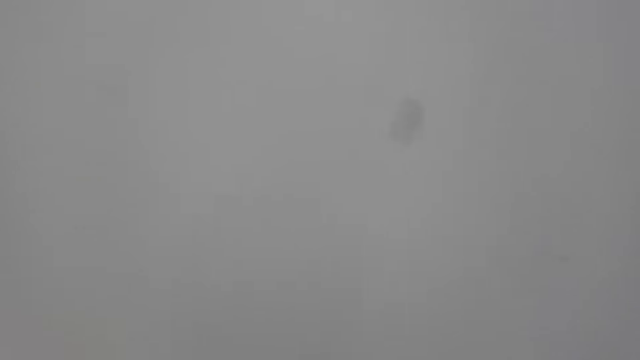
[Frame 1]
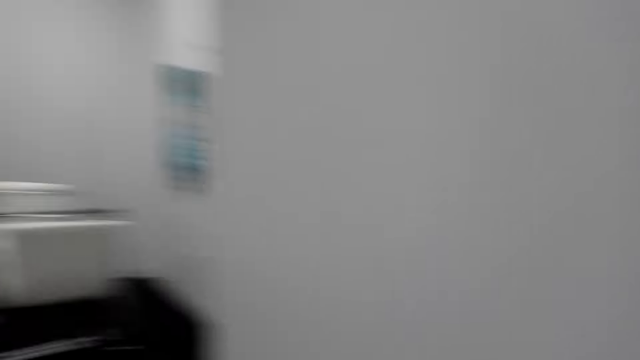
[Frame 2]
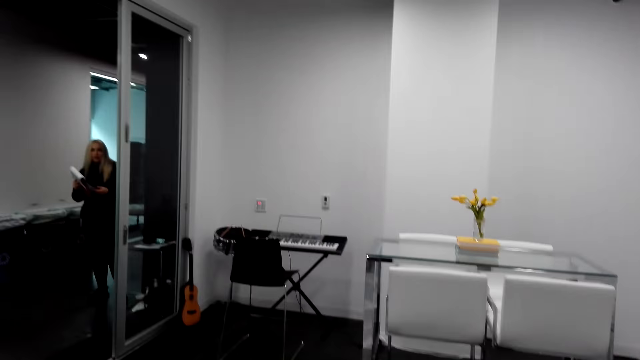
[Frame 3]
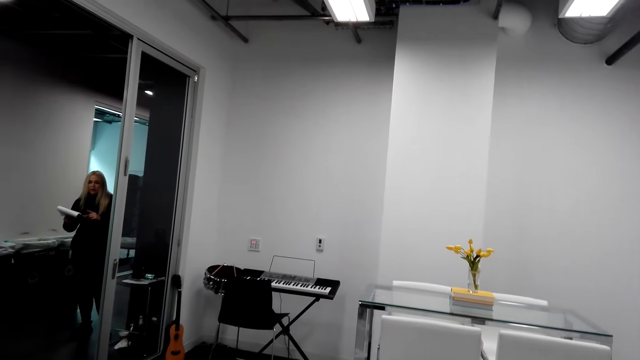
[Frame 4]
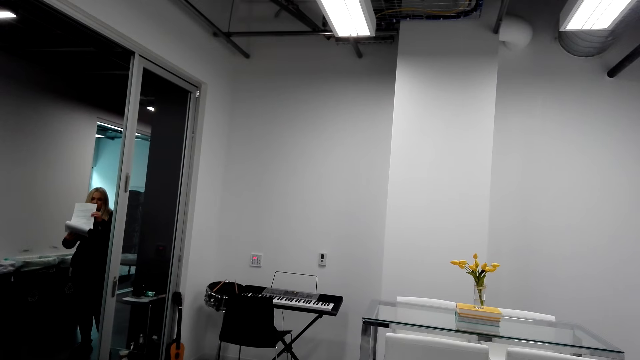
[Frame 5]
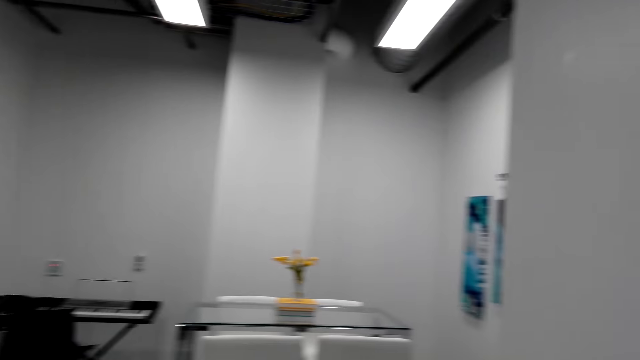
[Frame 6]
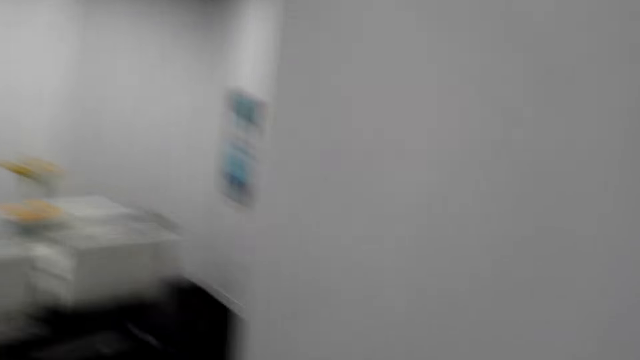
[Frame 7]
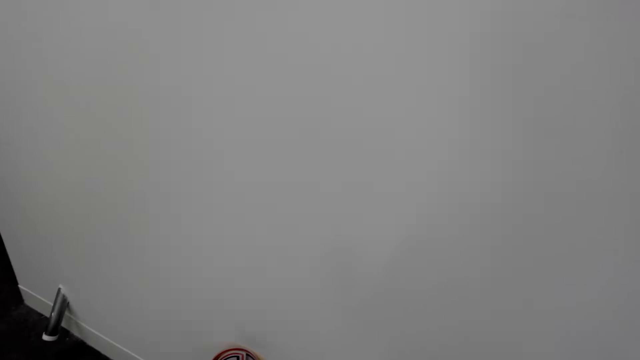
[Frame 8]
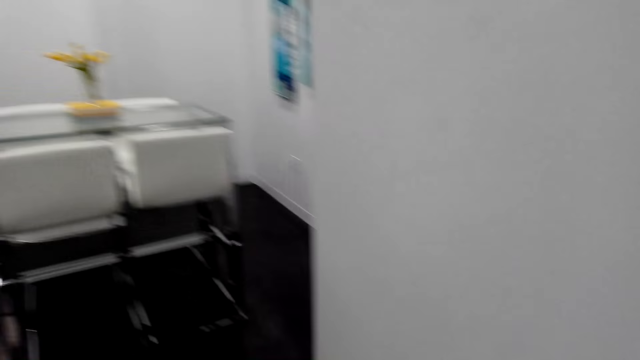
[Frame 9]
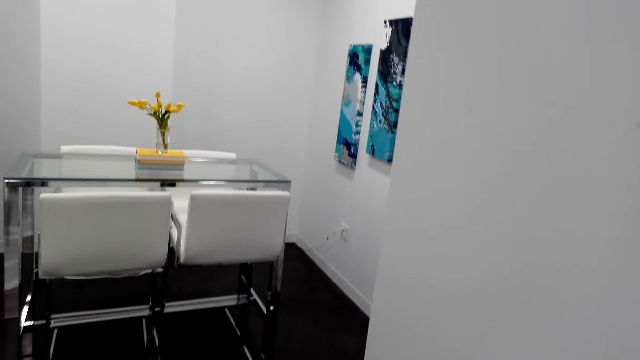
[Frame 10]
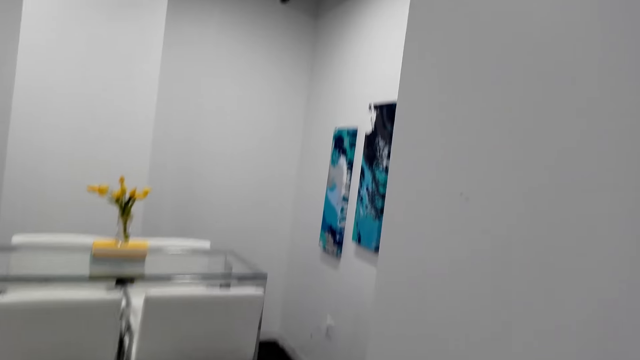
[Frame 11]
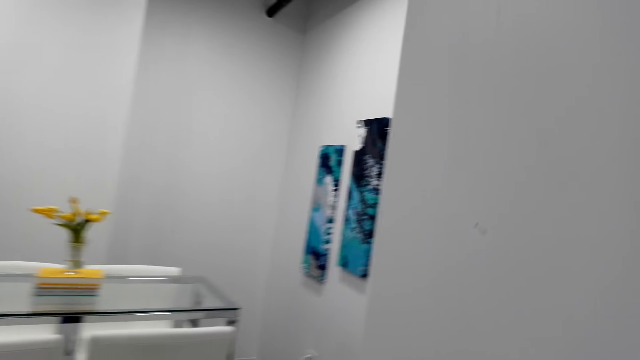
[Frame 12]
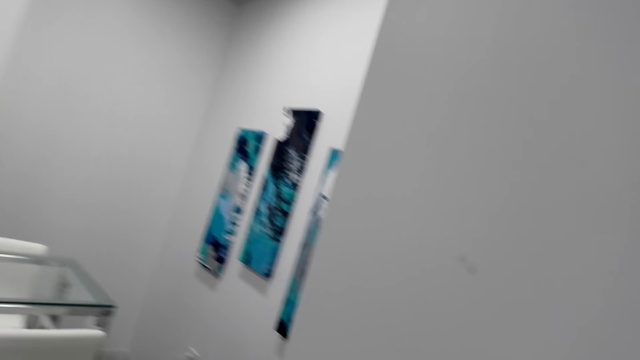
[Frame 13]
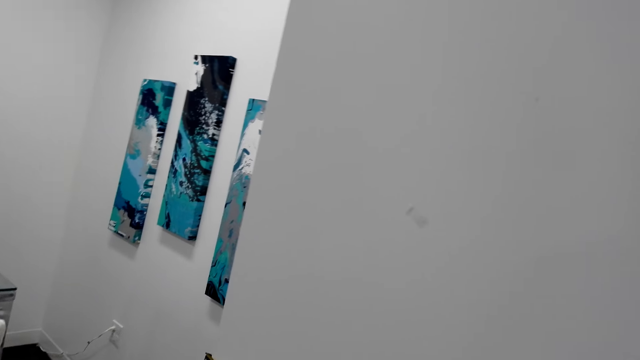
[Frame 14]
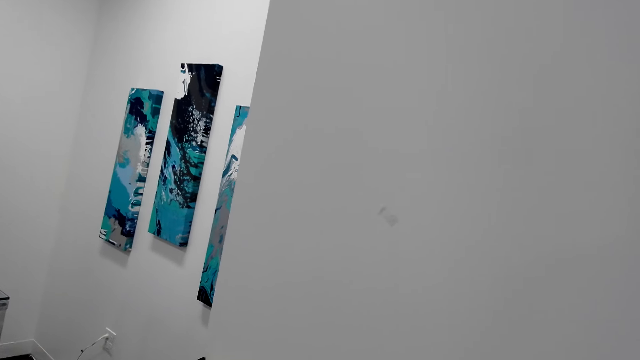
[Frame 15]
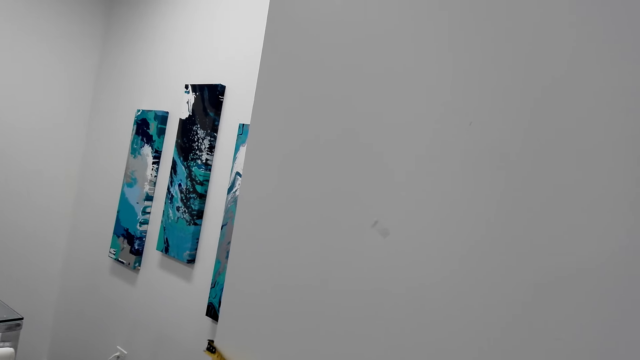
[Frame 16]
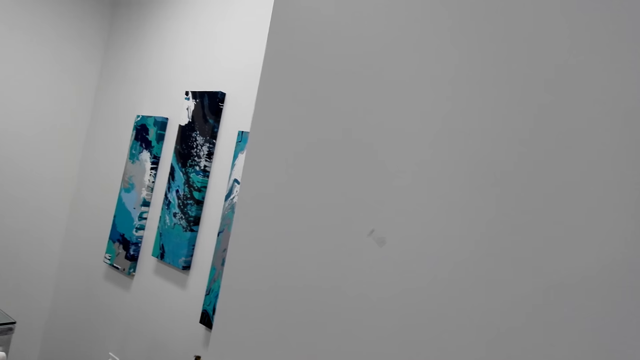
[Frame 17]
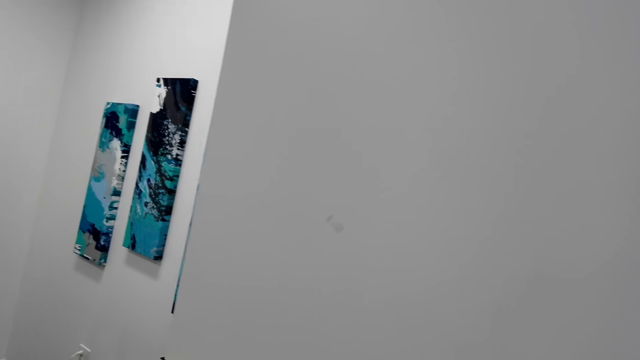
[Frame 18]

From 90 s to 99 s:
The camera wearer looks at a woman.

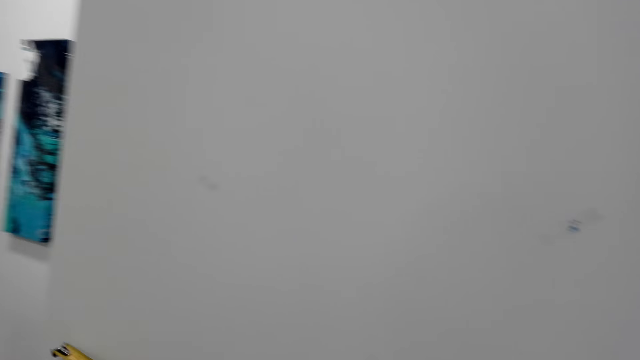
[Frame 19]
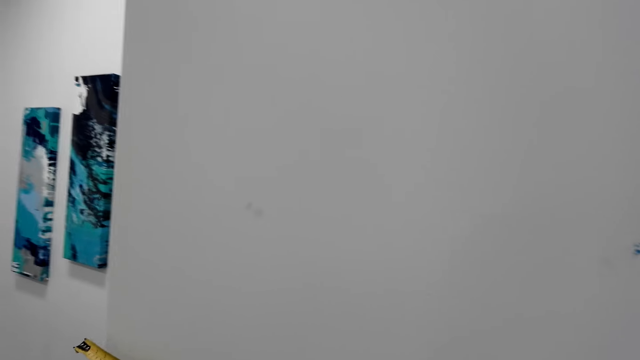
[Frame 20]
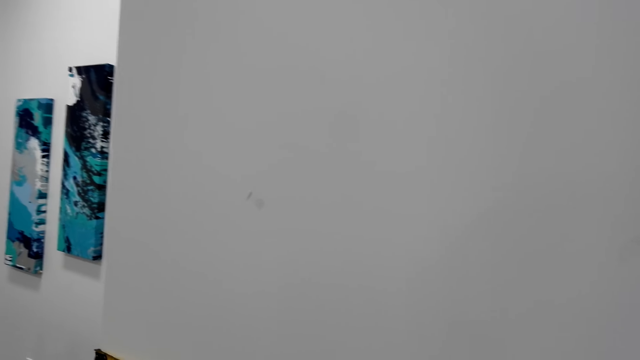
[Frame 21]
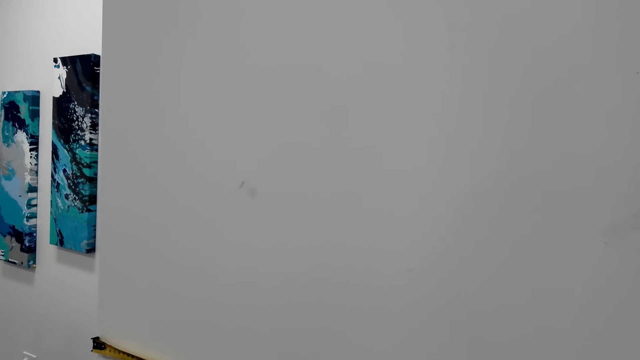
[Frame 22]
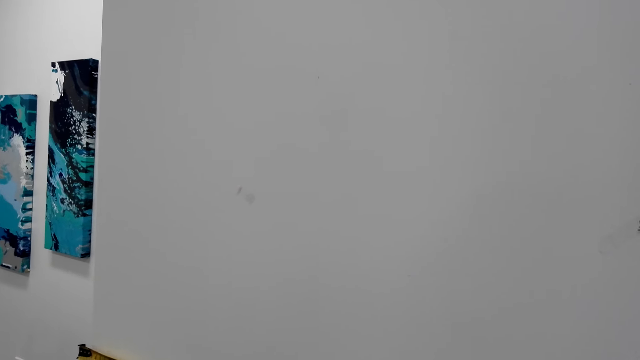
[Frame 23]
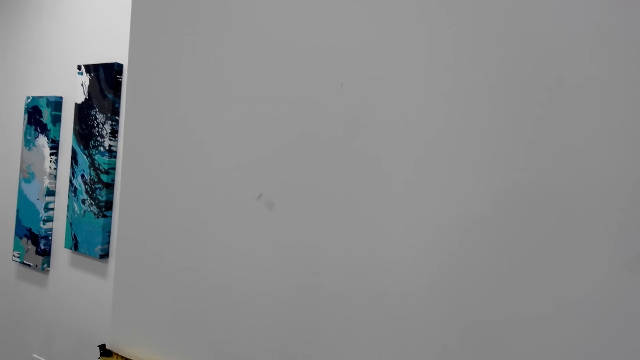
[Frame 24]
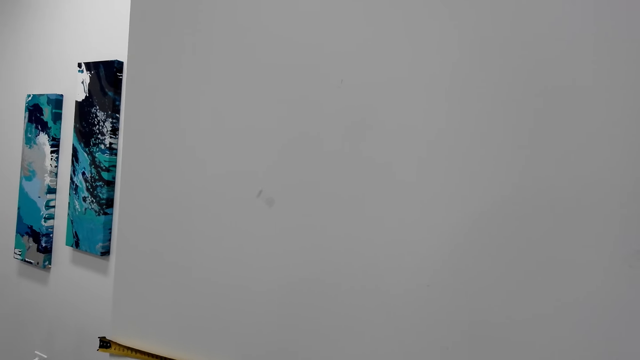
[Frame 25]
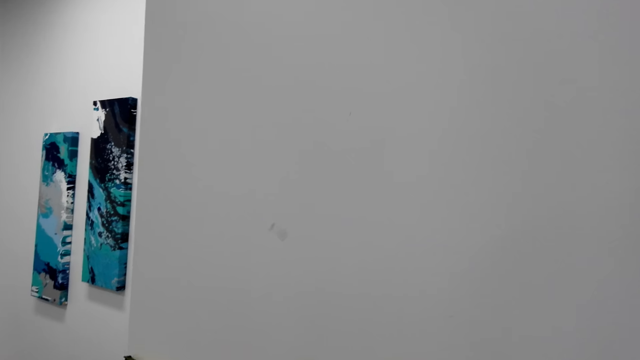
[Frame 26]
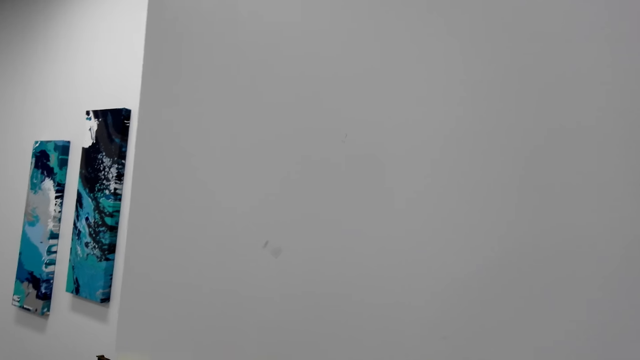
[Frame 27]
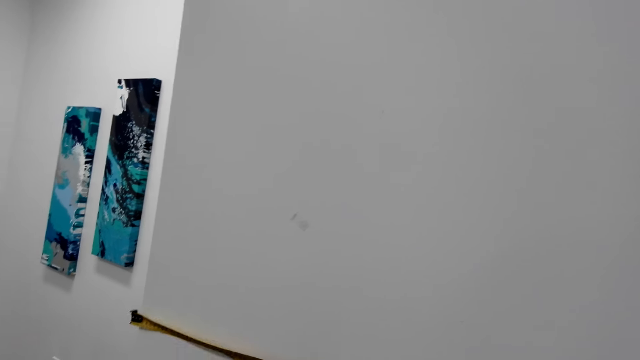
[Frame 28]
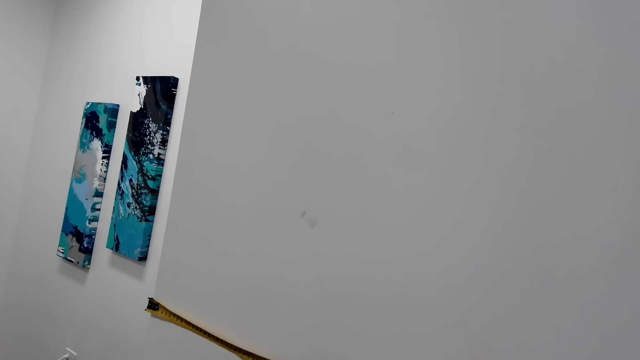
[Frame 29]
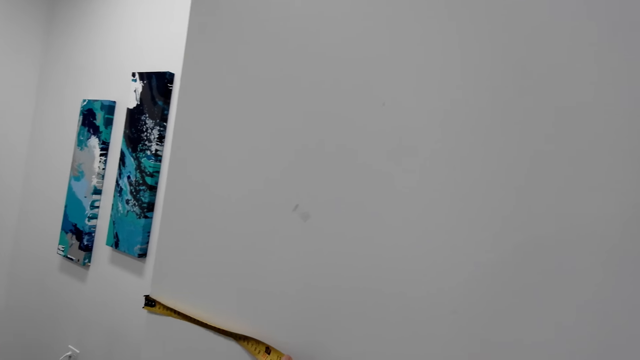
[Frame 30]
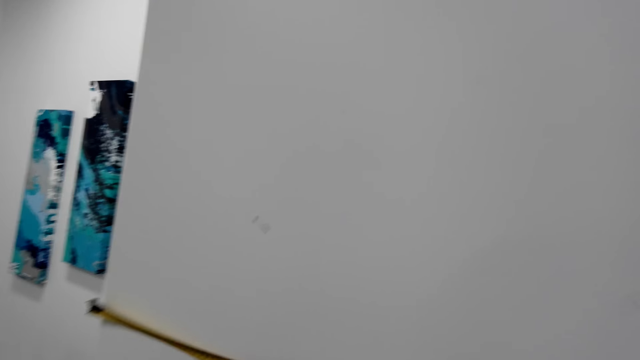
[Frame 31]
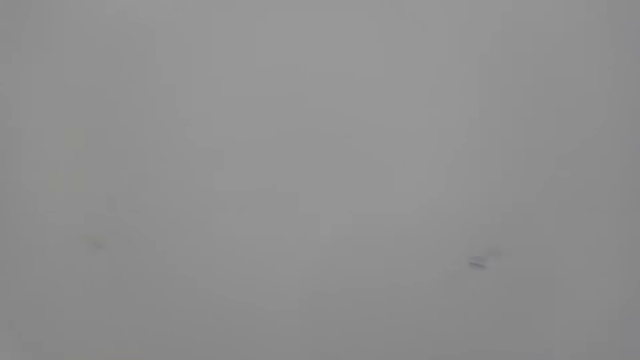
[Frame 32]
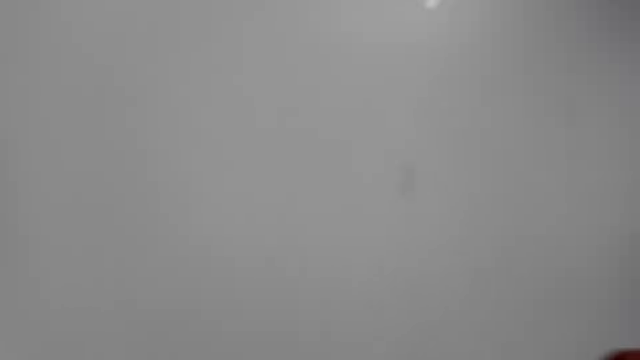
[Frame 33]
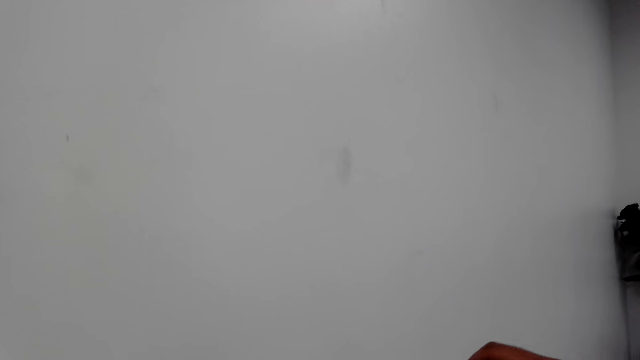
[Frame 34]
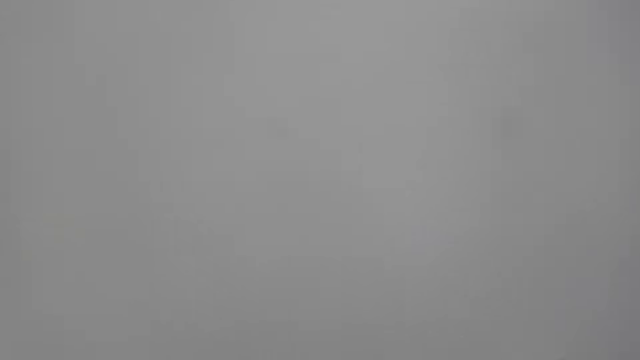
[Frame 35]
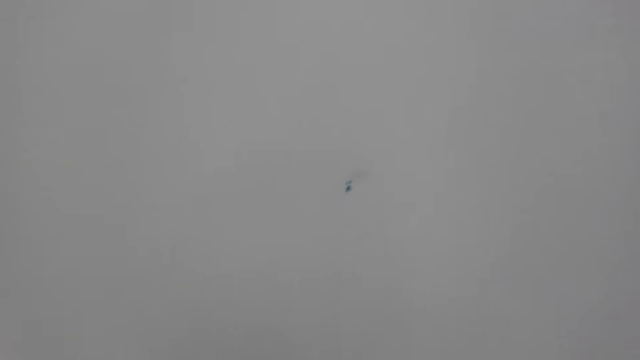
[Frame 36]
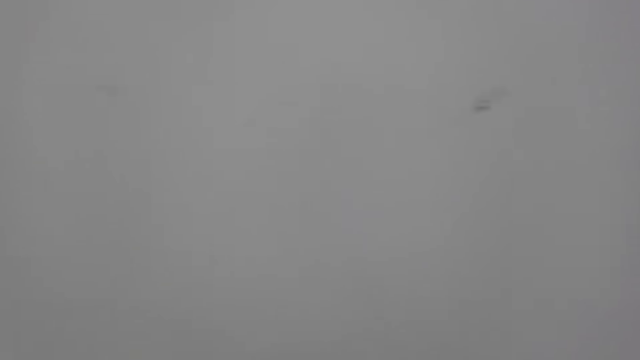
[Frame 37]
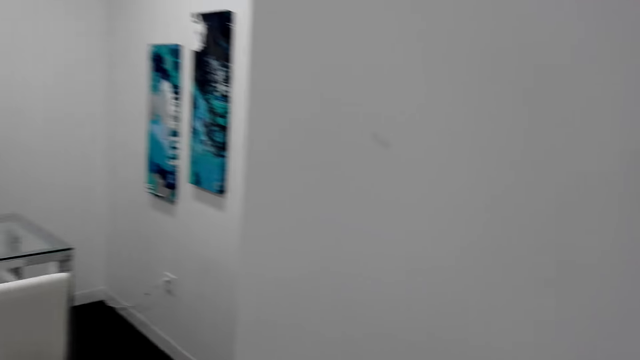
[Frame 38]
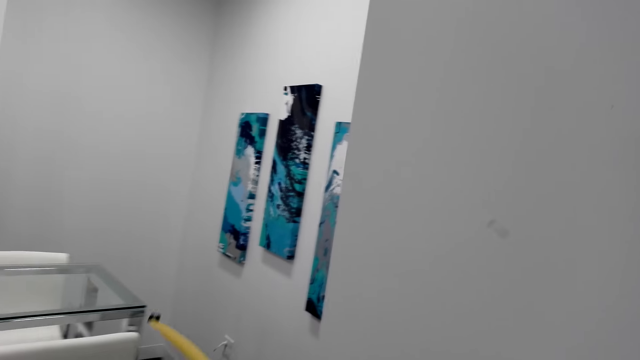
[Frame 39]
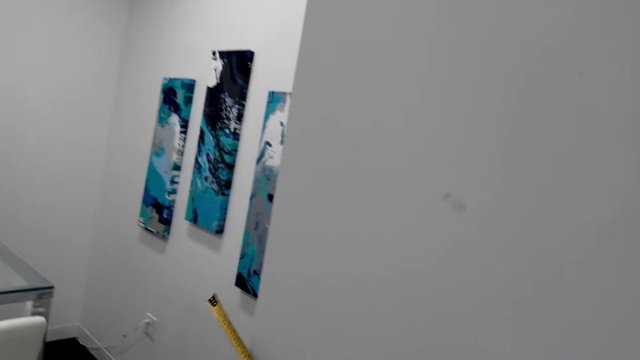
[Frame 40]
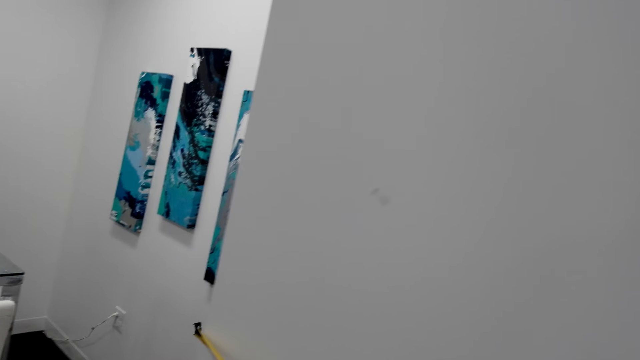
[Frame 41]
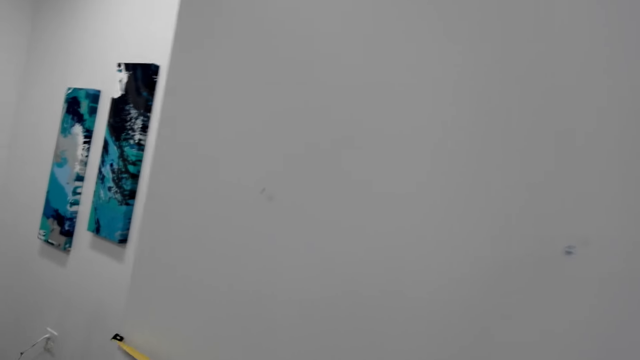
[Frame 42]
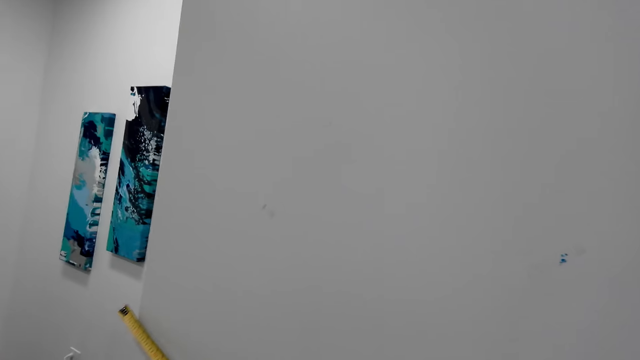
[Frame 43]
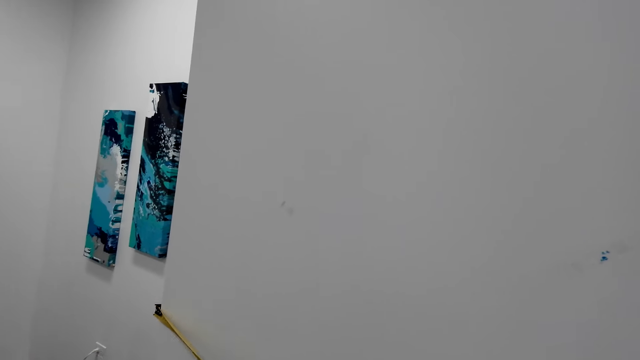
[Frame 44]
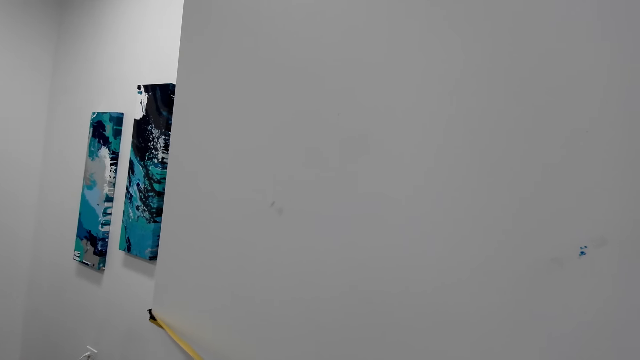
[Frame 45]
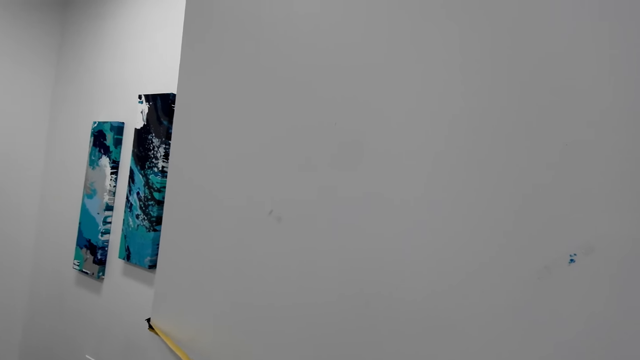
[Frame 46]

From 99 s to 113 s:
The camera wearer measures the wall with a tape measure. They talk.
